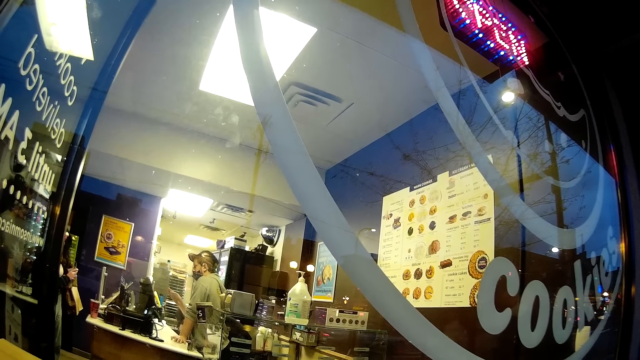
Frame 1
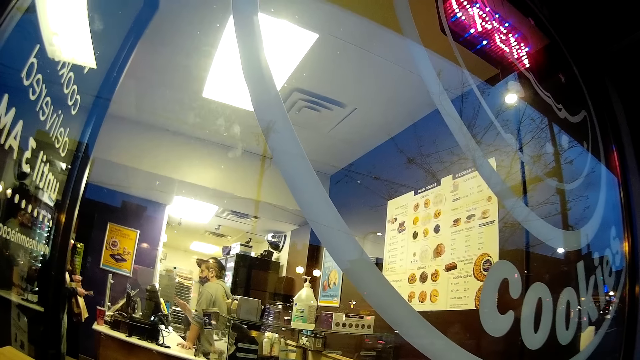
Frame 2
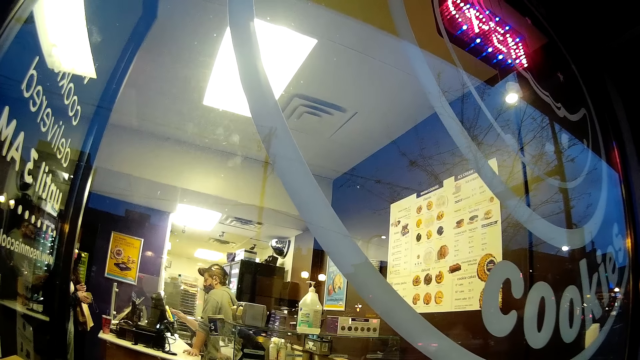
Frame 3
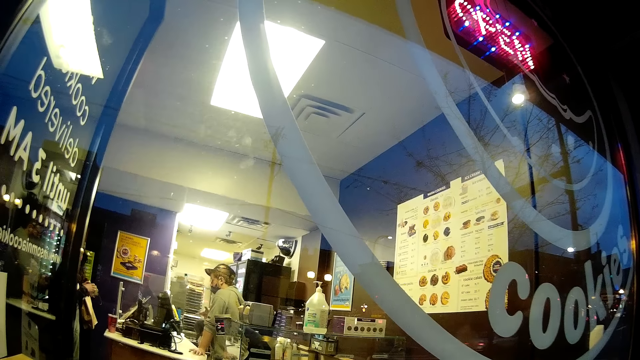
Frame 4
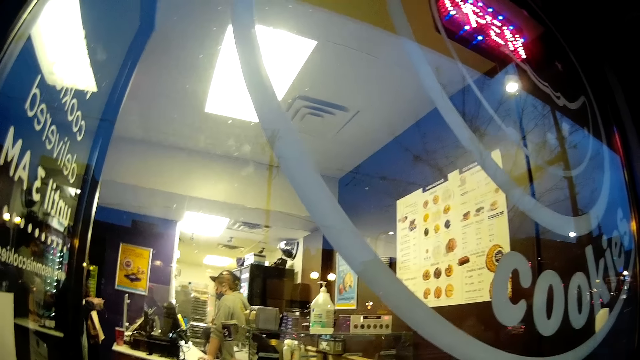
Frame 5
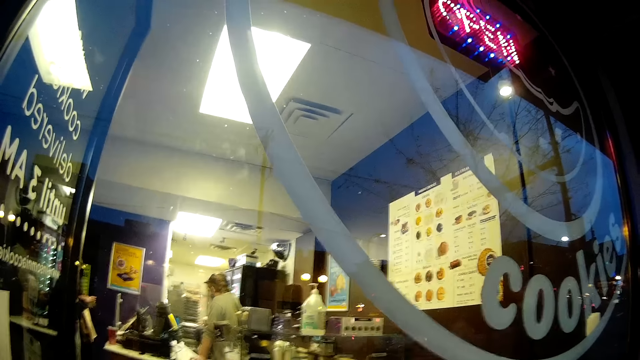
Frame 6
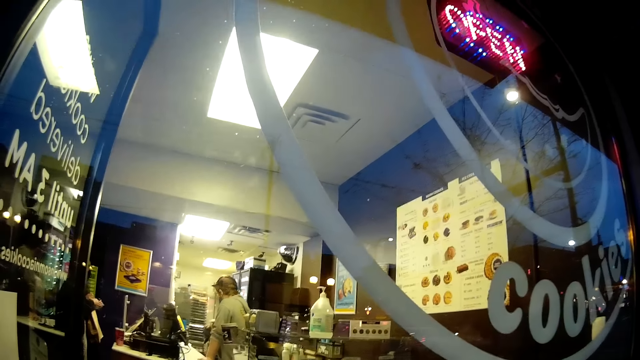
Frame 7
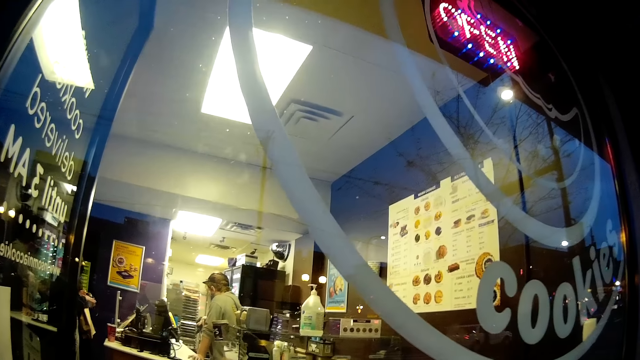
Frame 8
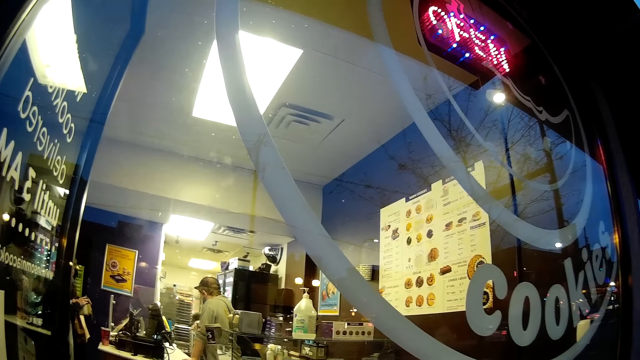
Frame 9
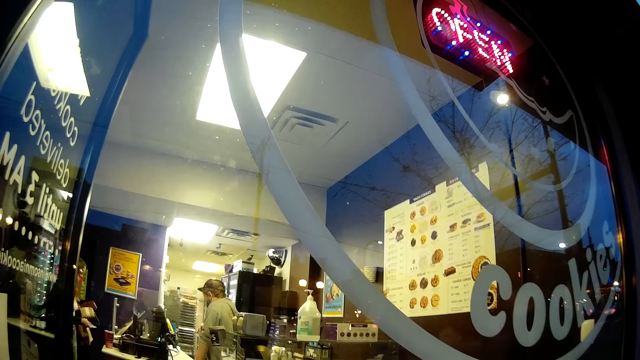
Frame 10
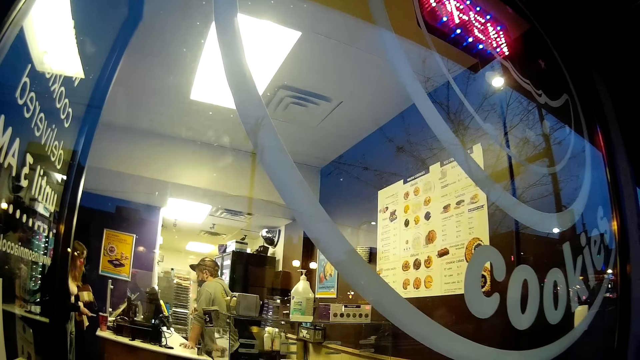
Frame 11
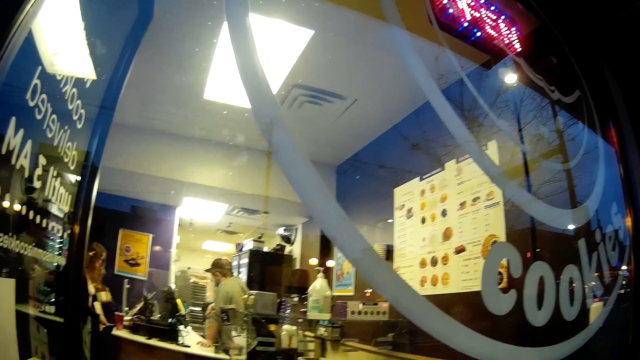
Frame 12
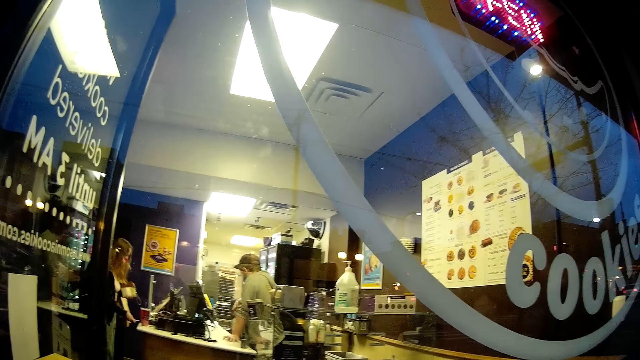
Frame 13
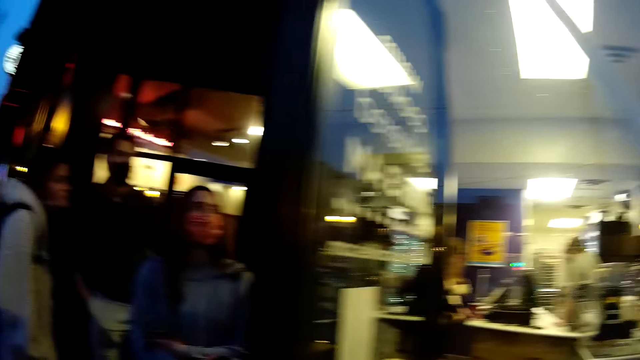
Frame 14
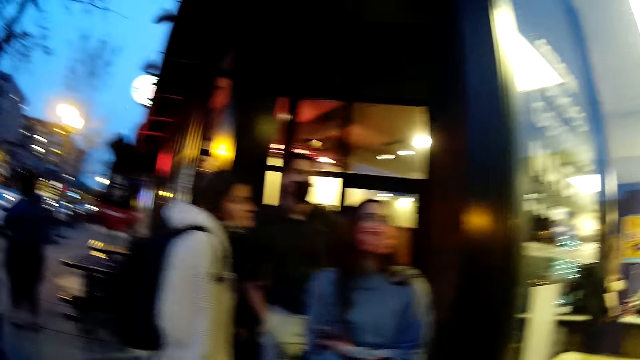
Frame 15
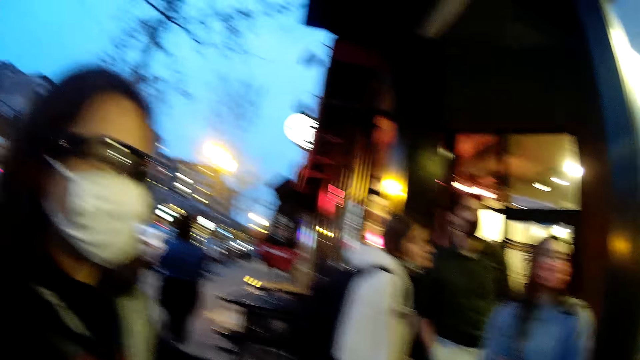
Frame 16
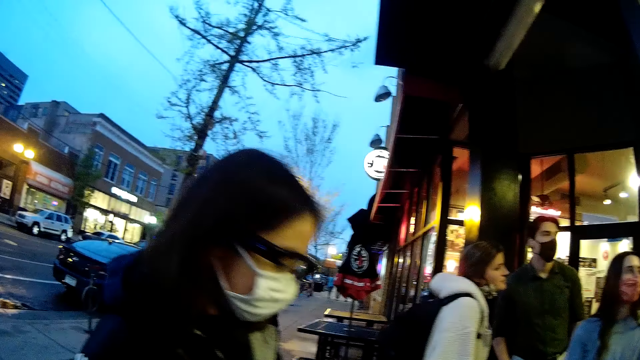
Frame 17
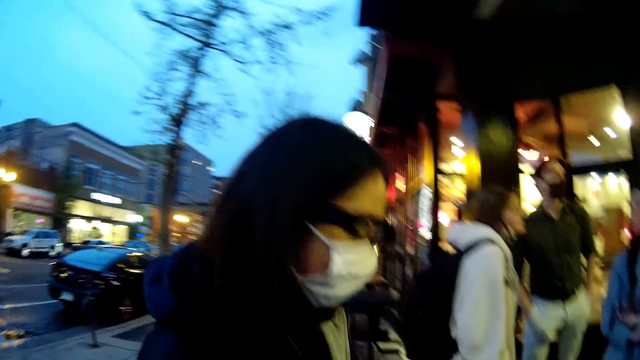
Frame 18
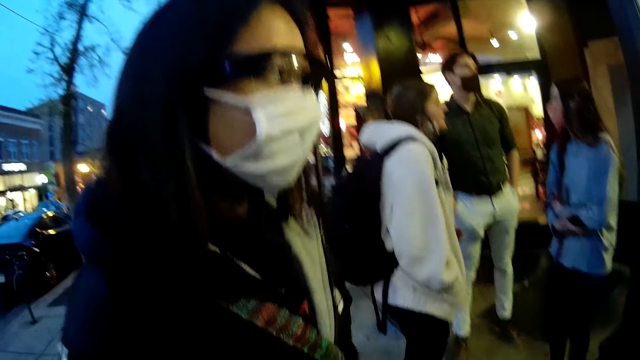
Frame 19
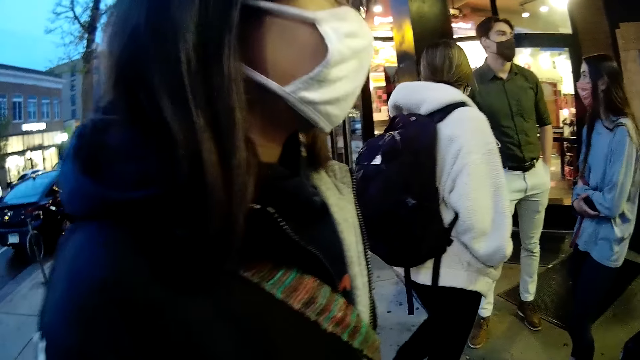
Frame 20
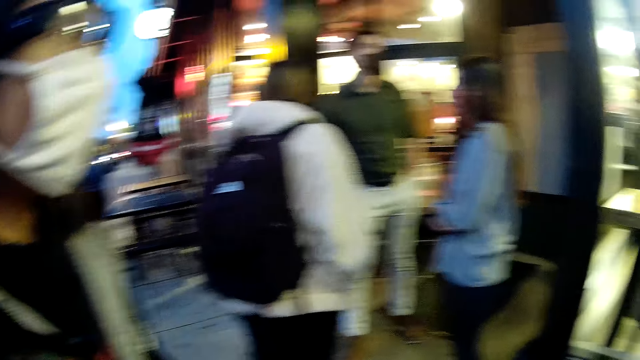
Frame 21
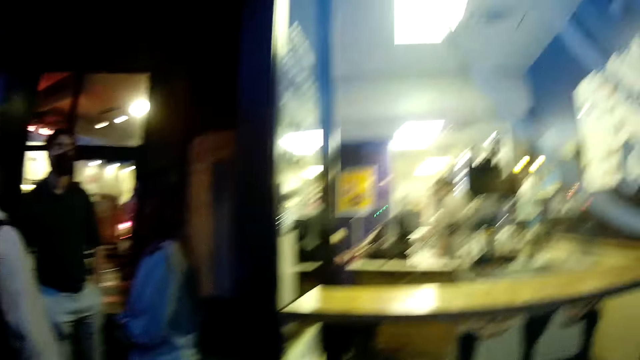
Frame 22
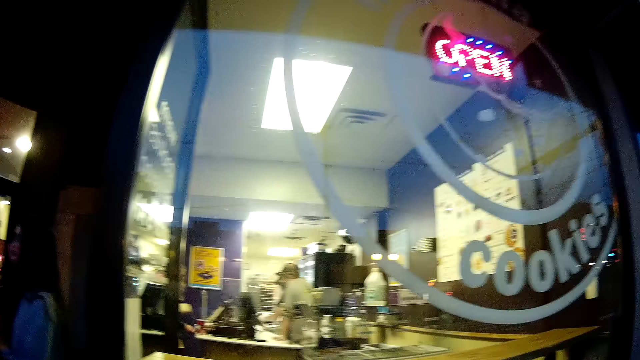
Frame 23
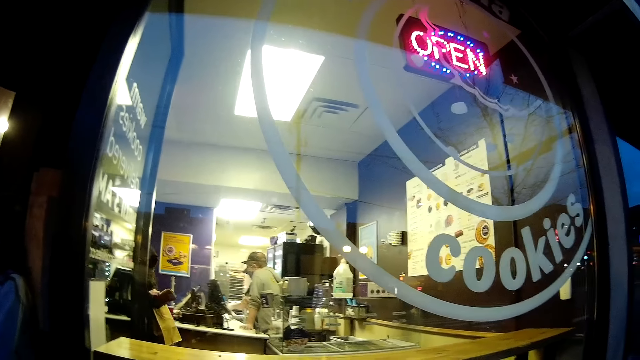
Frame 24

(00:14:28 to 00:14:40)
The camera wearer stares around.

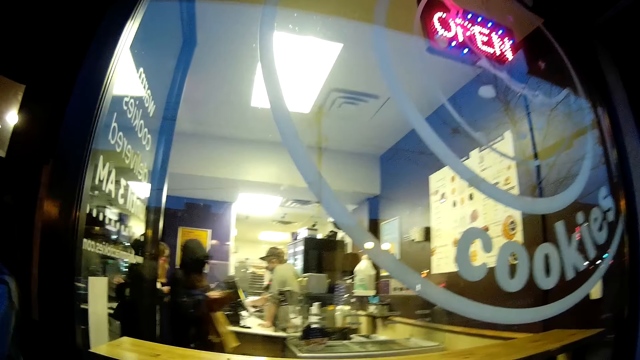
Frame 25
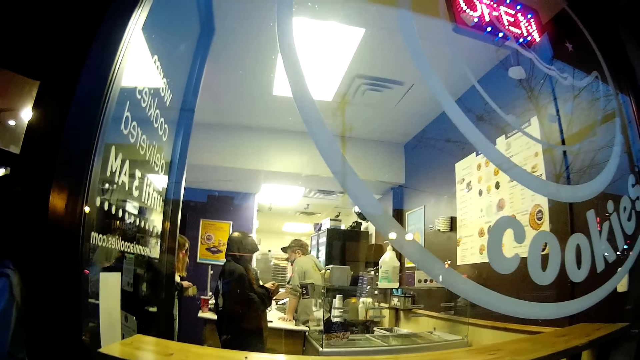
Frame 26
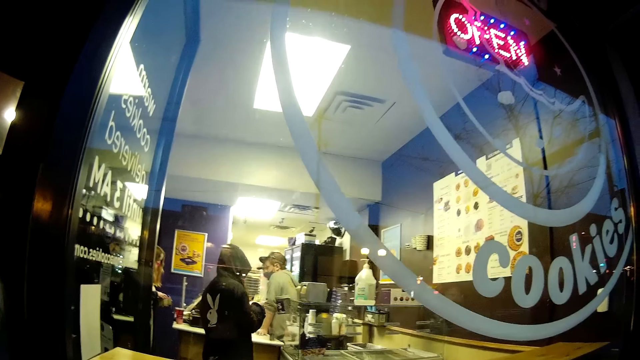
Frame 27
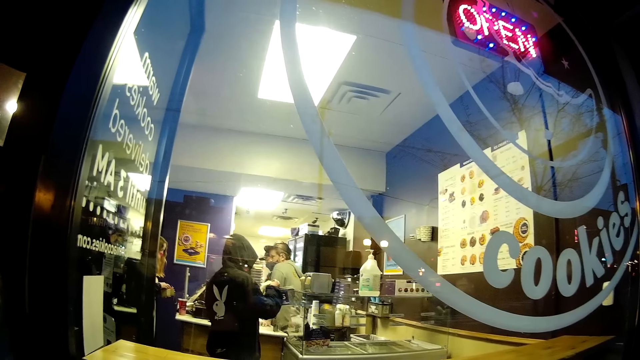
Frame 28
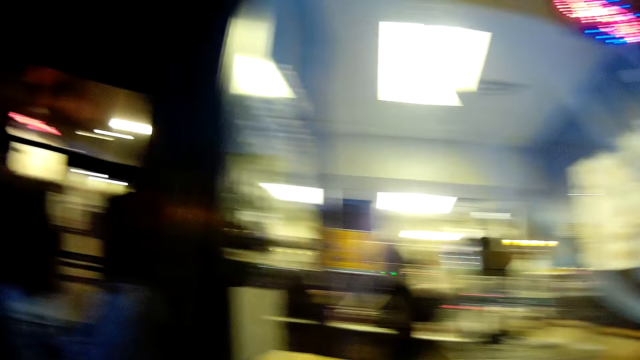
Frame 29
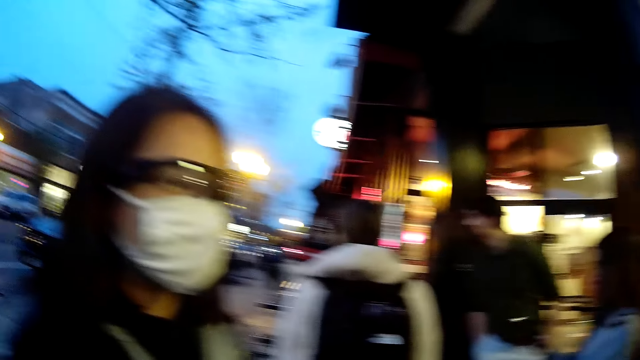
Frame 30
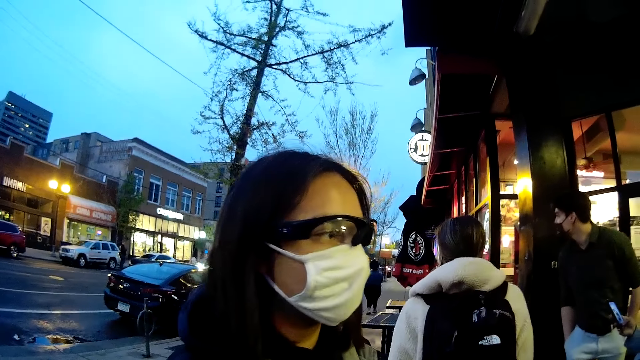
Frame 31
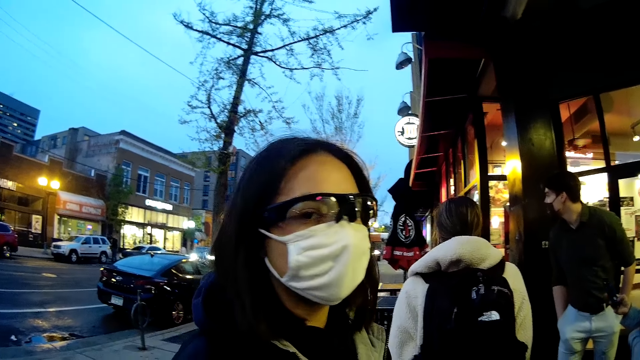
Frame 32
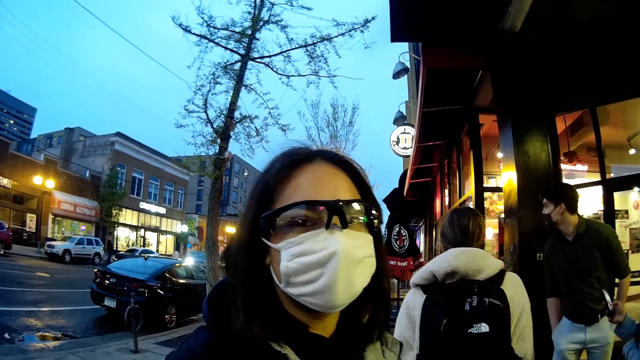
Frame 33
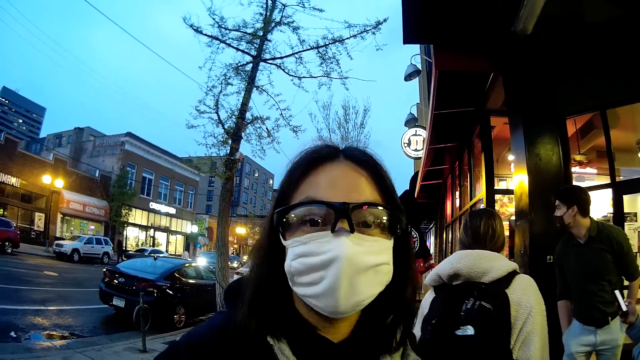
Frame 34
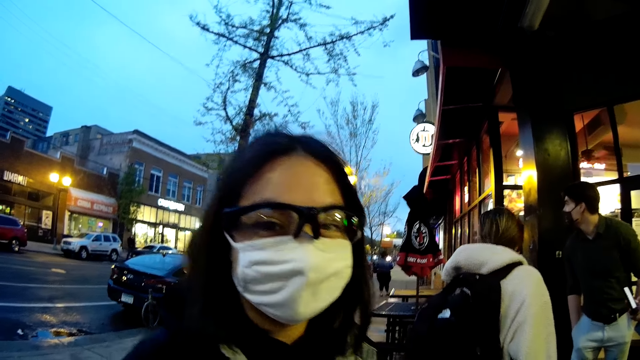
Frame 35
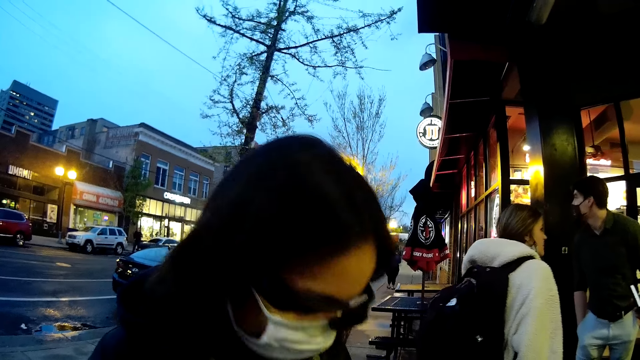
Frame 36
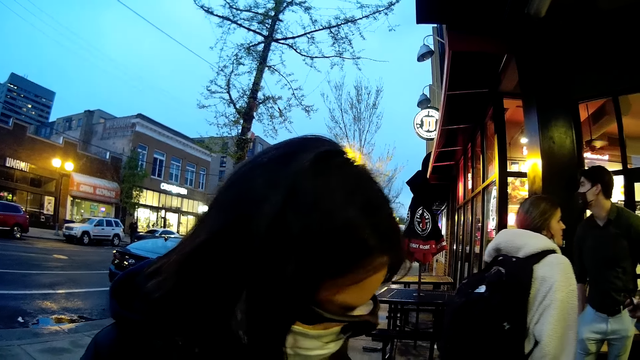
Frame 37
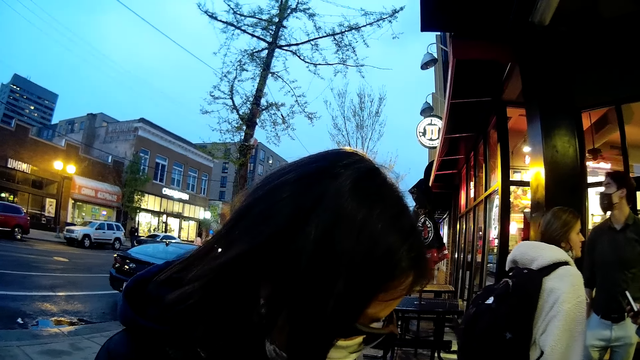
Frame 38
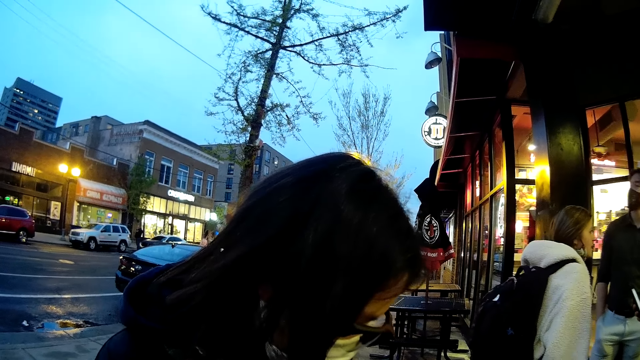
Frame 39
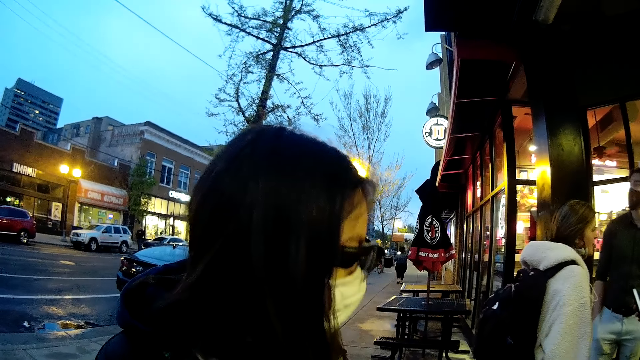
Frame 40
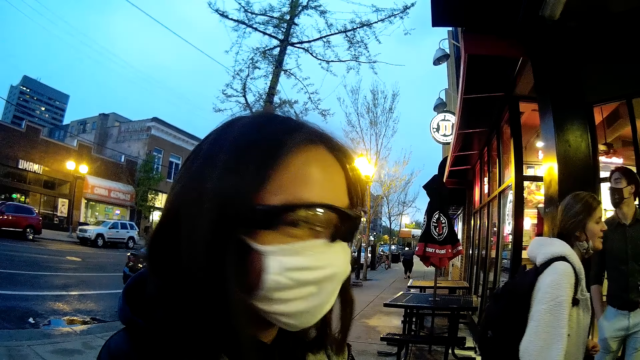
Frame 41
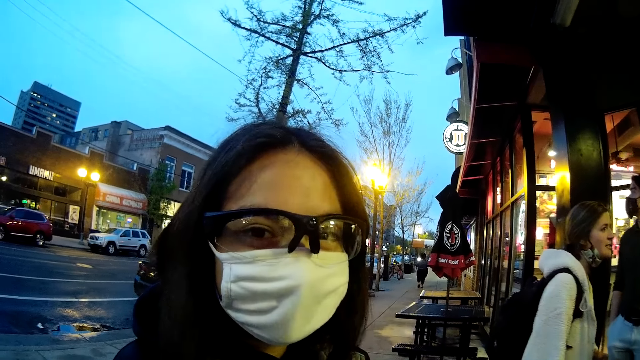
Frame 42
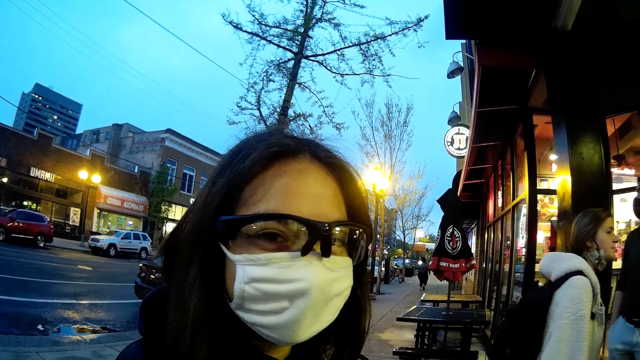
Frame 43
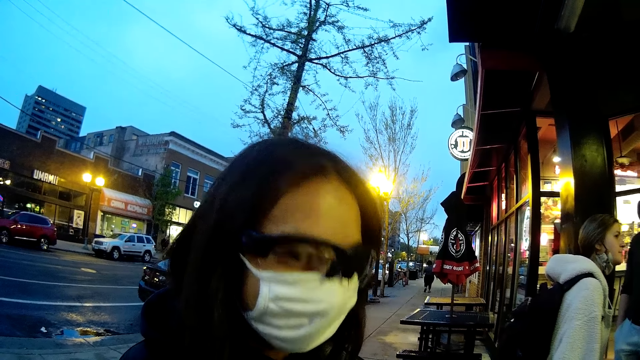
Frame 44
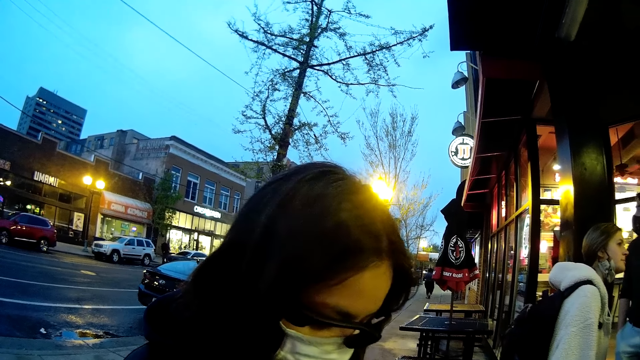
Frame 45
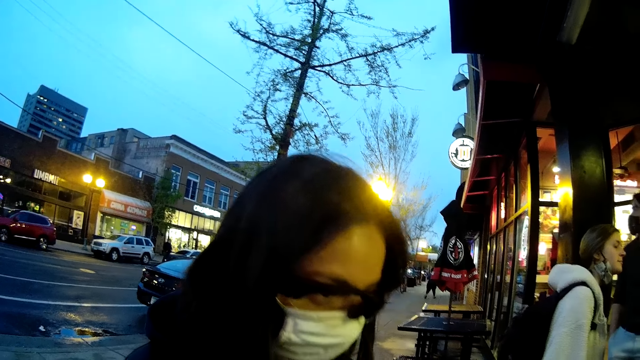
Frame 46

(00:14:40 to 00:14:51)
The camera wearer converses with a girl.
